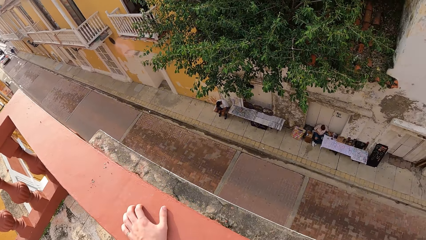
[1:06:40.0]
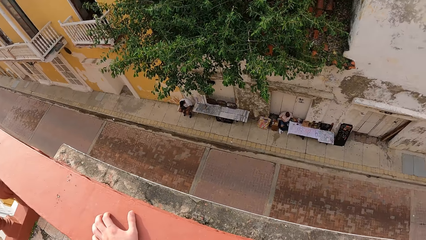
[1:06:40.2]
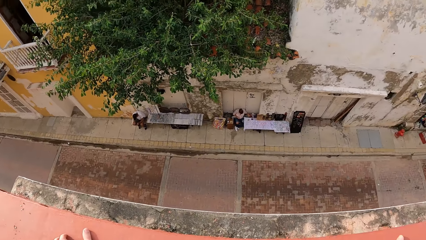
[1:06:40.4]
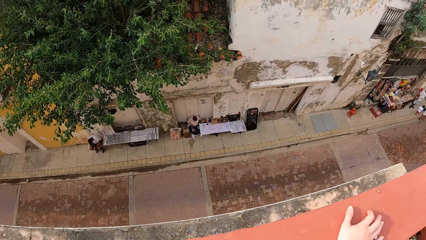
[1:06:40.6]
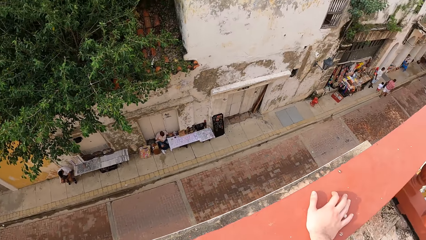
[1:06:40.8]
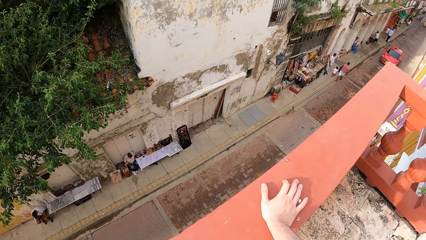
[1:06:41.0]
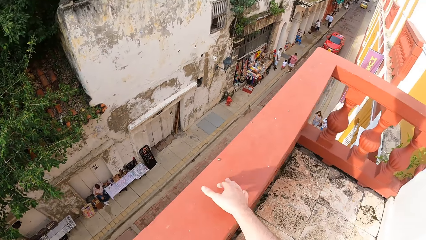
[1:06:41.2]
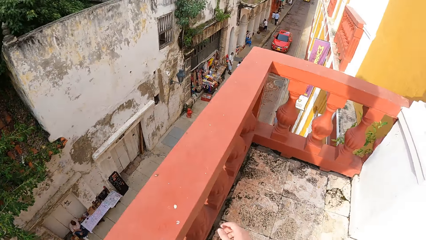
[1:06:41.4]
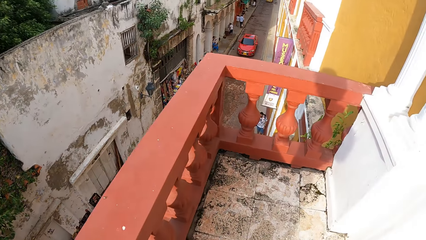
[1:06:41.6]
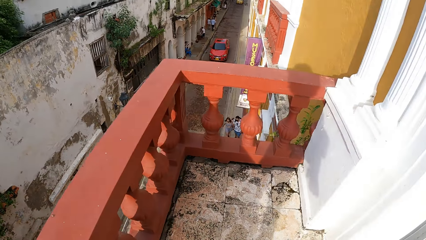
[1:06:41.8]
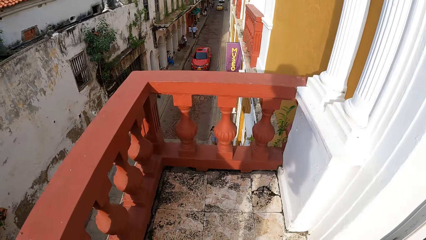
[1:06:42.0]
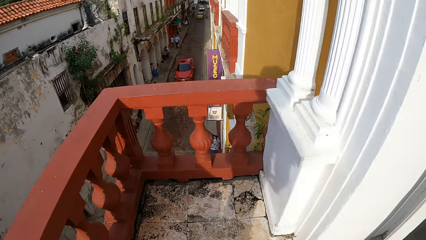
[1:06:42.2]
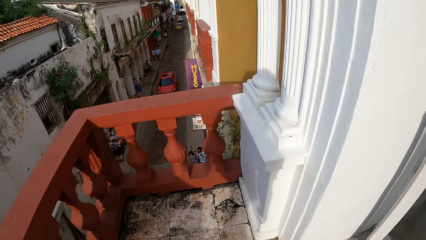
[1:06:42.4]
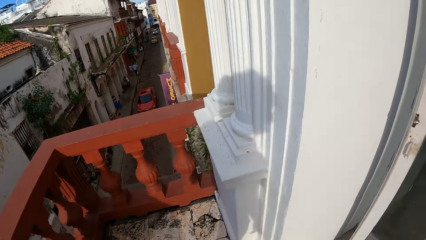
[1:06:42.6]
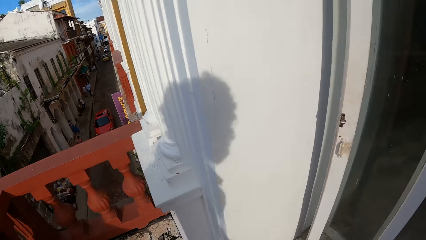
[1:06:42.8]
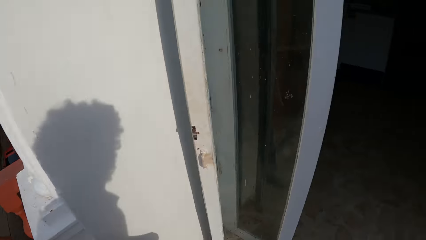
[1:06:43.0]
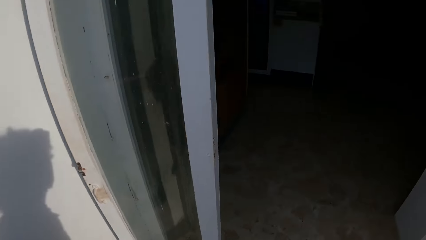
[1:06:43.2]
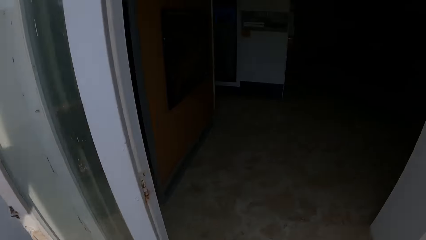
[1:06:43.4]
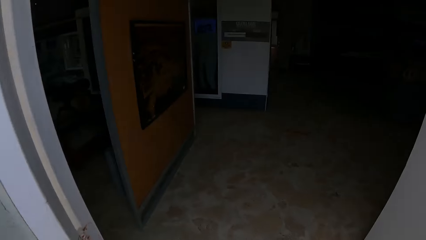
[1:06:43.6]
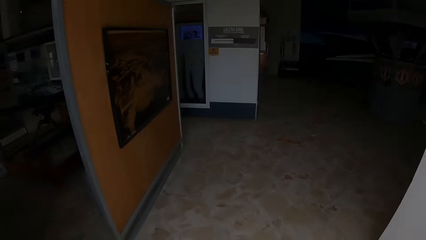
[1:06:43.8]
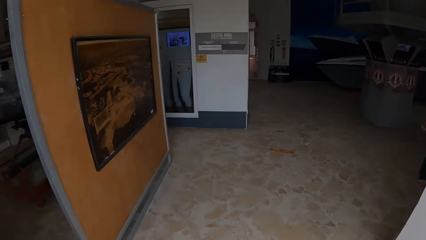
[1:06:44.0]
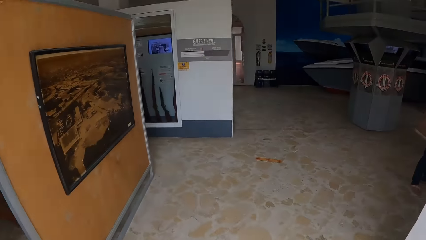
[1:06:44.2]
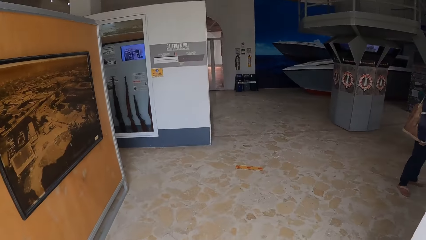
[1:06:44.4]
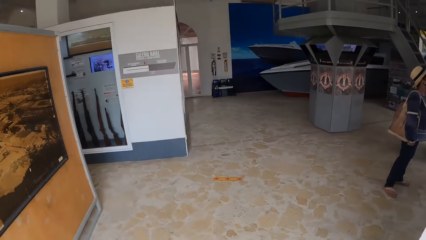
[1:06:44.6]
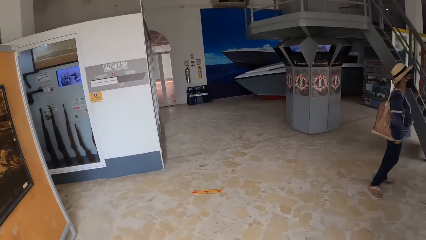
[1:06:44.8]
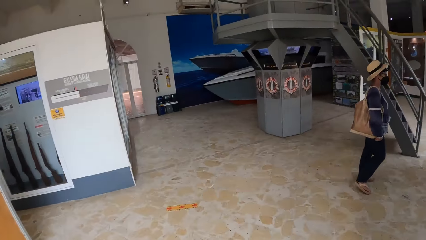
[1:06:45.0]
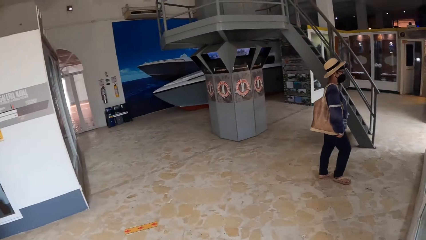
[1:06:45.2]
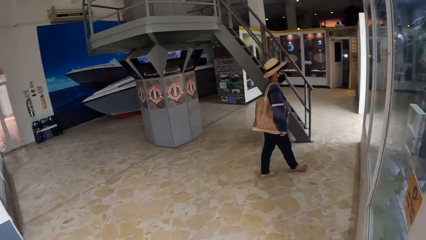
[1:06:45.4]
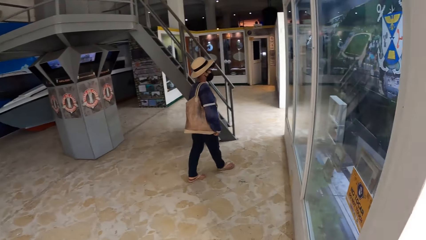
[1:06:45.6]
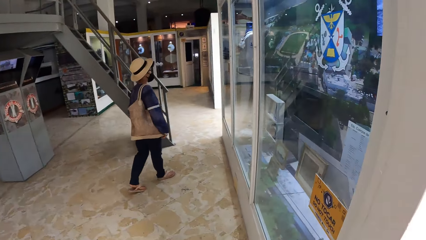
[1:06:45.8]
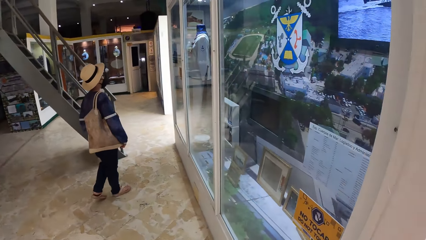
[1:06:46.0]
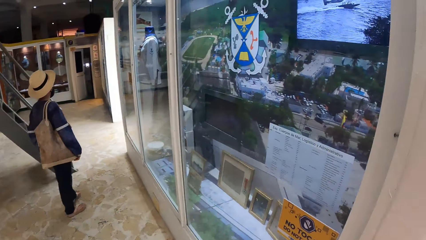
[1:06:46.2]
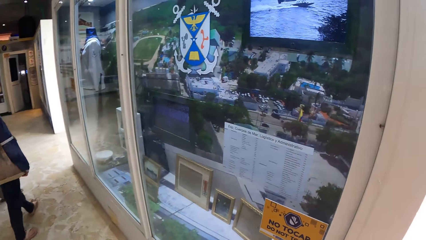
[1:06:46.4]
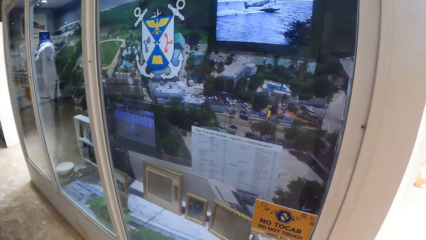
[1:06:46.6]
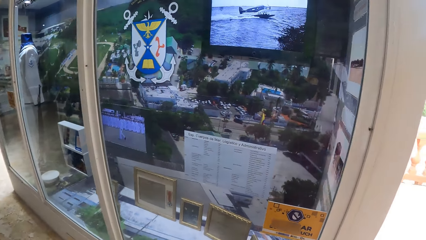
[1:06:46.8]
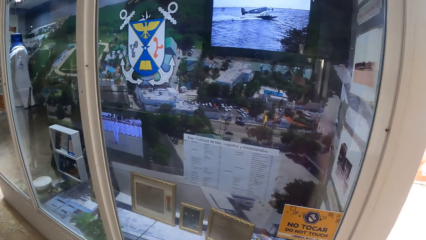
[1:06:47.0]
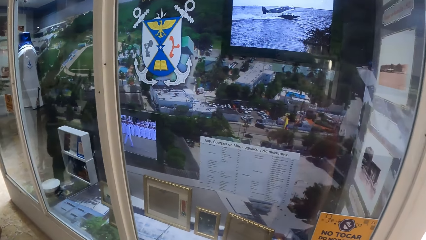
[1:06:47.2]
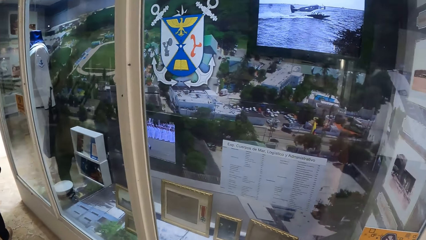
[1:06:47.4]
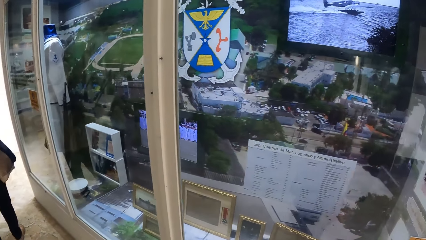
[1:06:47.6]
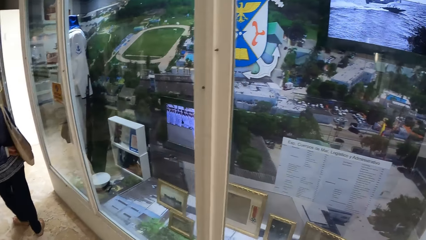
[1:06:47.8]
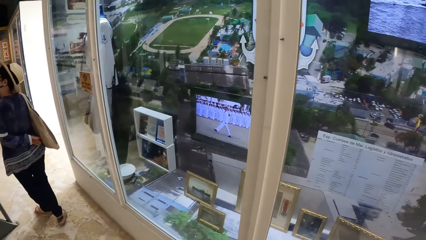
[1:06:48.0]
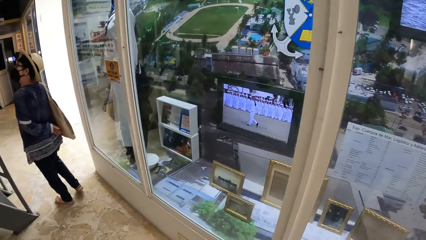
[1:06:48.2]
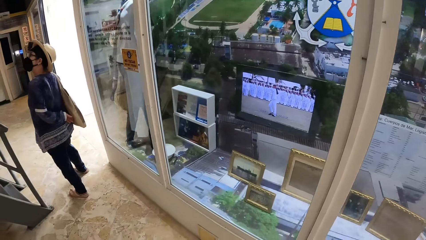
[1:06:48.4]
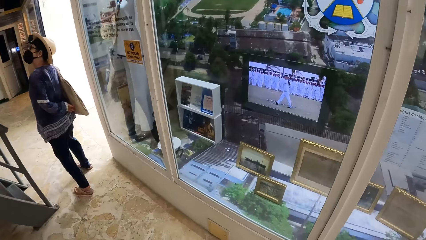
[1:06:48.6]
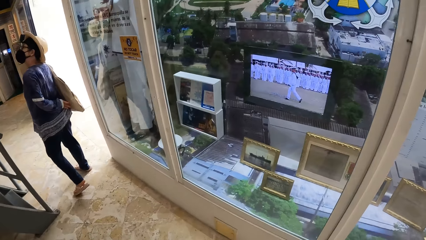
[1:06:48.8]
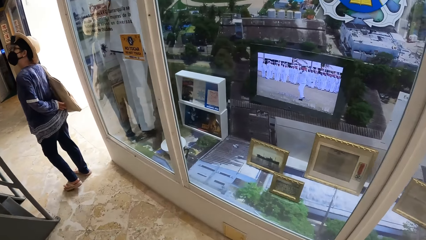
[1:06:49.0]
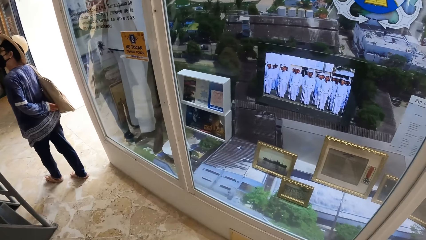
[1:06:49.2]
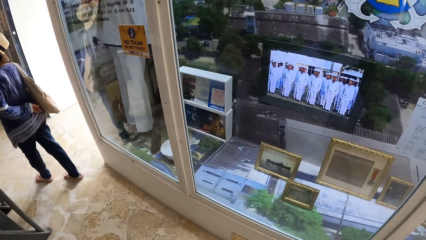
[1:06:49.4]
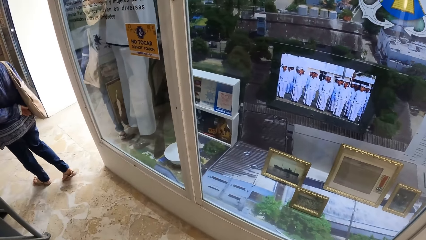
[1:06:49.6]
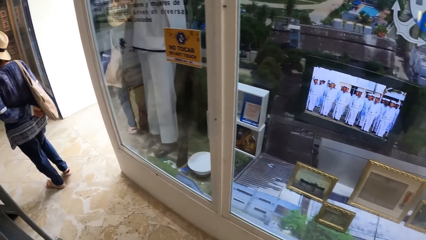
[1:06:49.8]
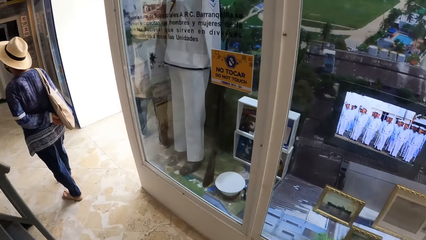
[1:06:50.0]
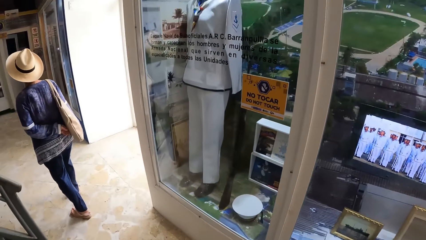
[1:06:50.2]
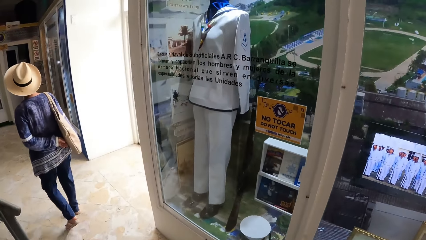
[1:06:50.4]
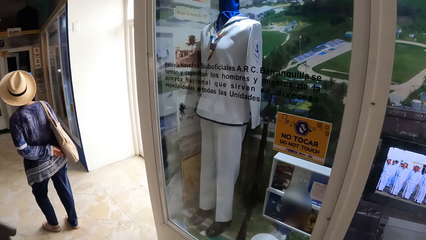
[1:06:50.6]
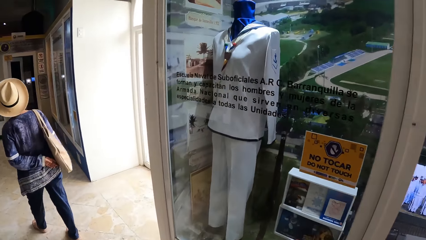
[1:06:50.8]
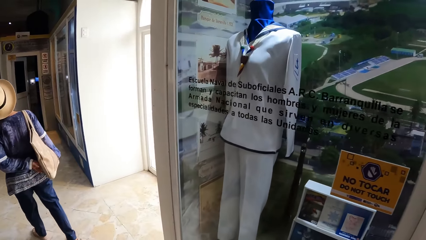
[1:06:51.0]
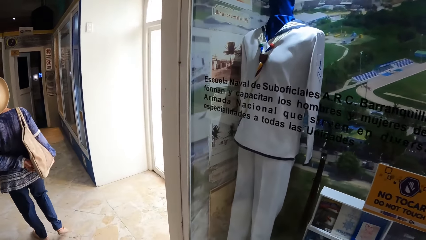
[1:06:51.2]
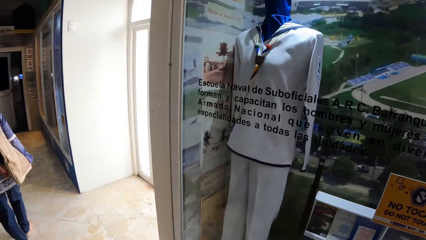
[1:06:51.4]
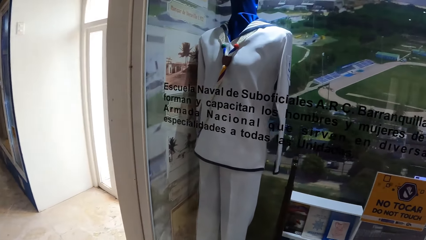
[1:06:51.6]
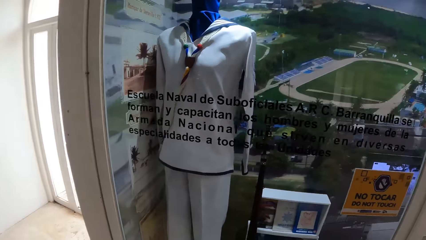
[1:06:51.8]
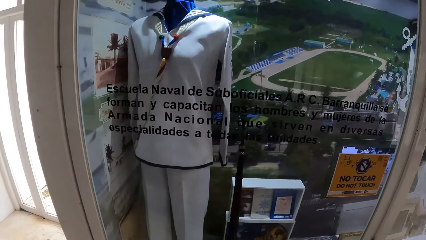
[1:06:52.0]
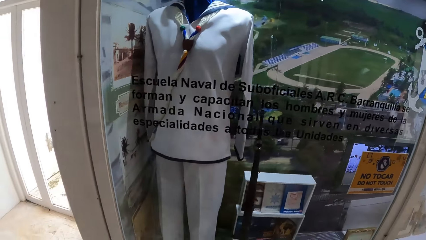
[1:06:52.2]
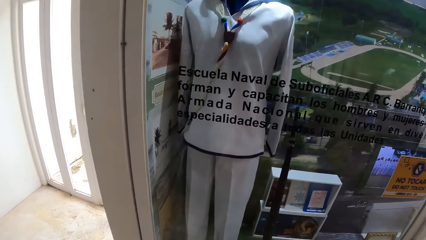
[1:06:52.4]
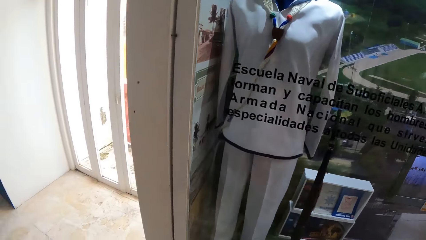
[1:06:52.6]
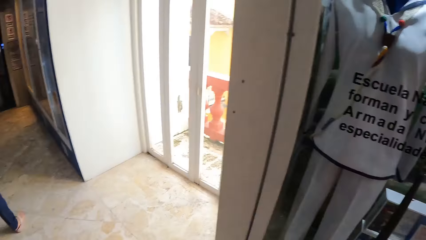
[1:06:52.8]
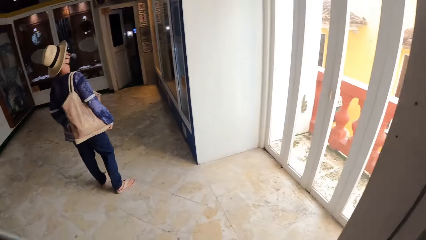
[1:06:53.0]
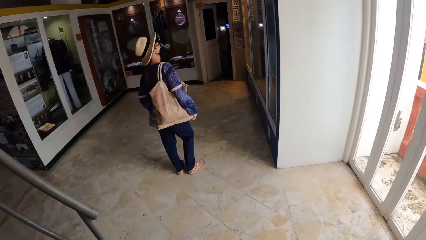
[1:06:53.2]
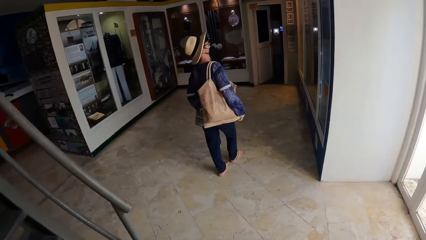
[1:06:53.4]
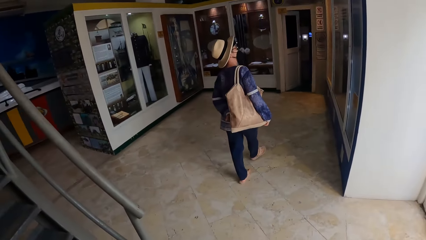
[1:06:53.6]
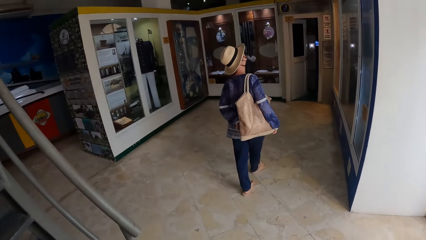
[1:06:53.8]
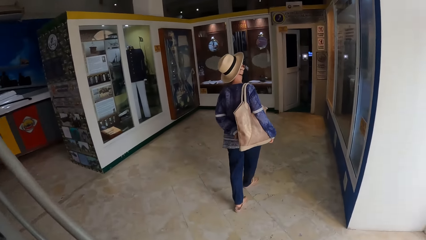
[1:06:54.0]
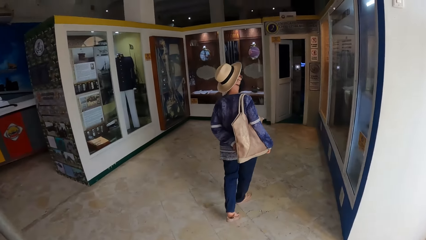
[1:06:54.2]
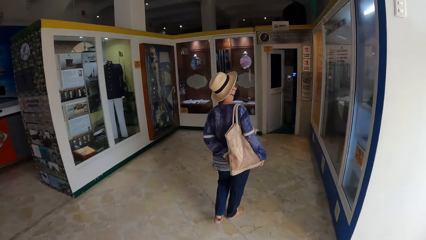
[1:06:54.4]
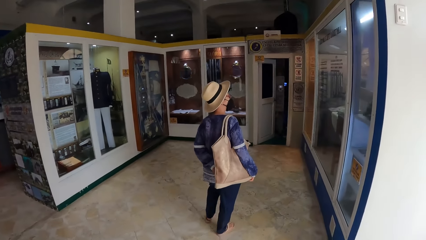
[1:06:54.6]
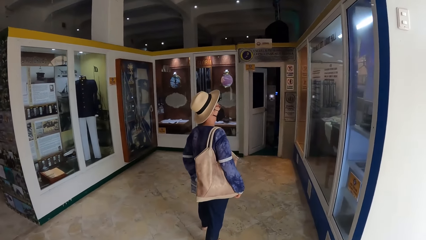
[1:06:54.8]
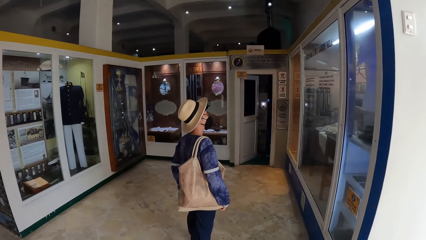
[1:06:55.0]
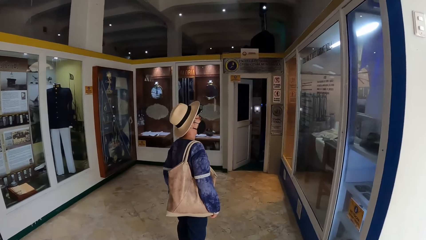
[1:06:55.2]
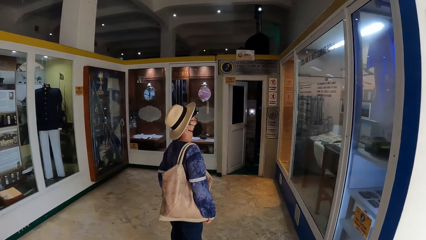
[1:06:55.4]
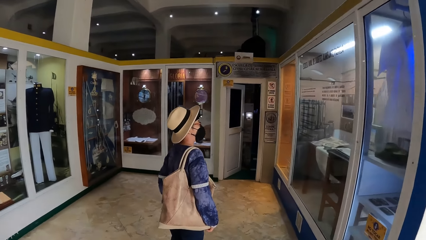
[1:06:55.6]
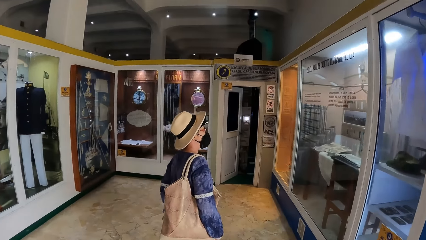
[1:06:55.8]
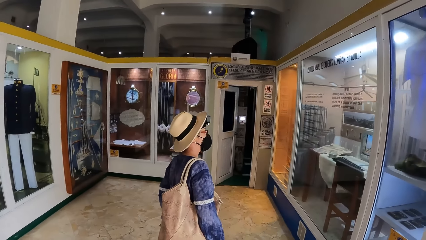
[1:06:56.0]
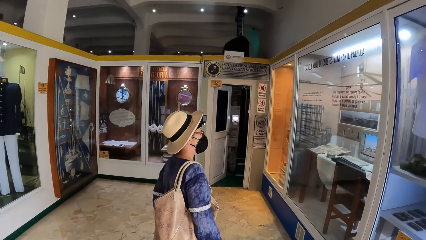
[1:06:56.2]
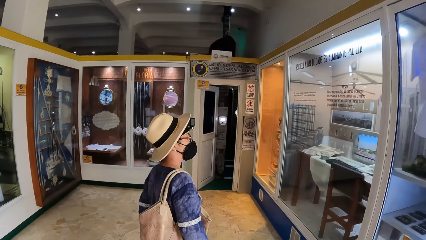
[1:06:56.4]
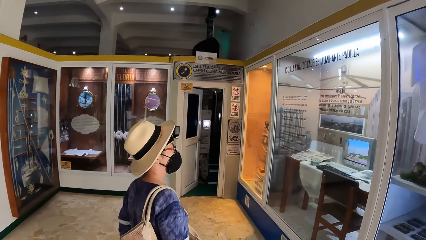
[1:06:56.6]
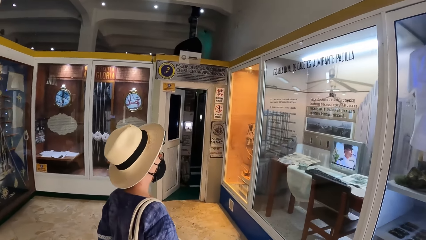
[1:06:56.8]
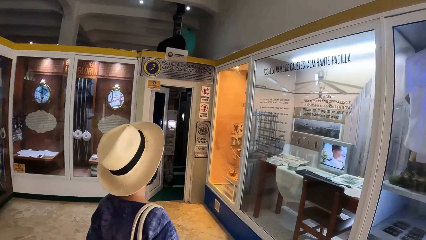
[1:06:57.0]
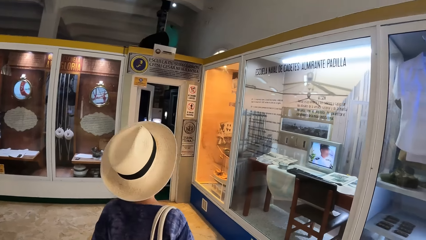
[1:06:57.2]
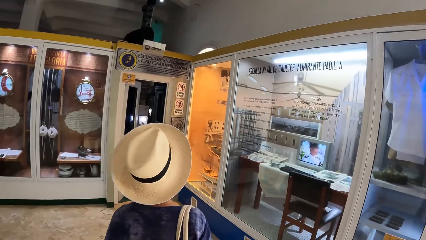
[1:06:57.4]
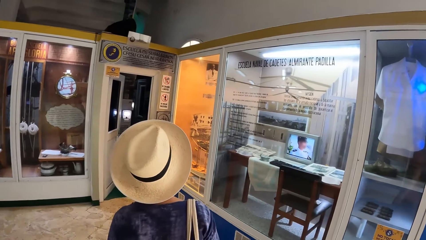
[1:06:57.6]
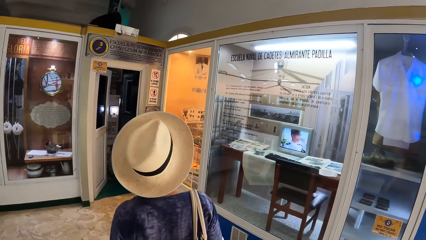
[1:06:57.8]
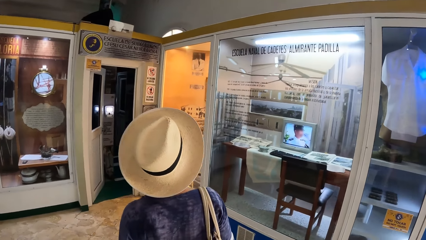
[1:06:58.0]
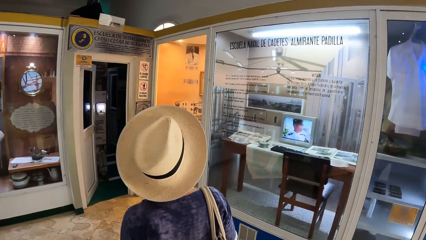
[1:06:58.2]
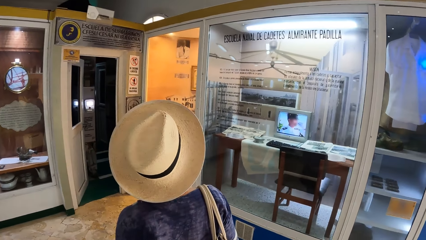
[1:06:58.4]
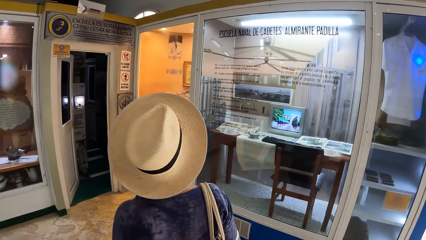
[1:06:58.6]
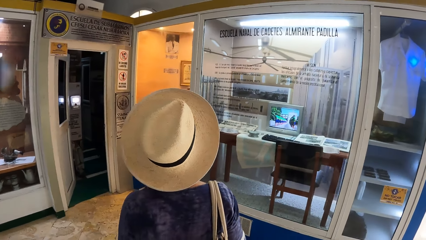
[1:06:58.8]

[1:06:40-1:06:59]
The camera wearer walks inside the museum from the balcony. They walk forward. The woman walks forward. The camera wearer walks around the museum.
